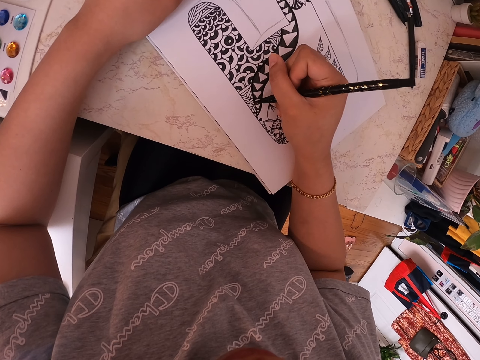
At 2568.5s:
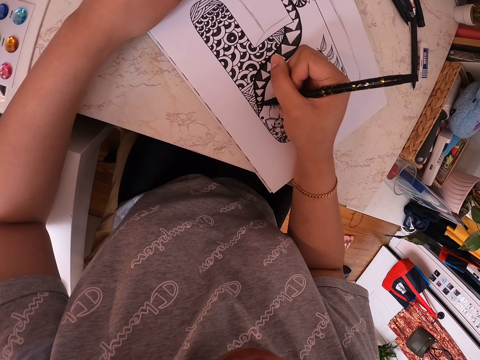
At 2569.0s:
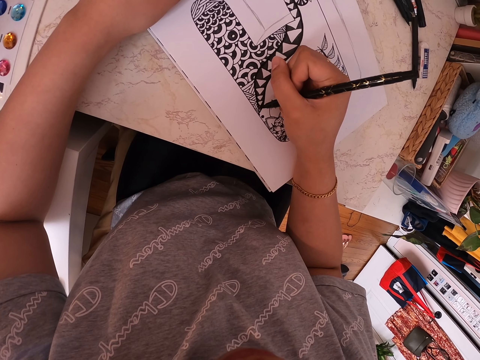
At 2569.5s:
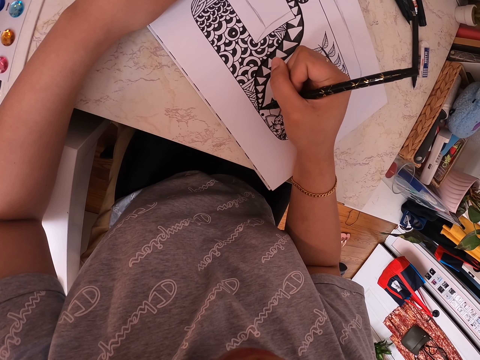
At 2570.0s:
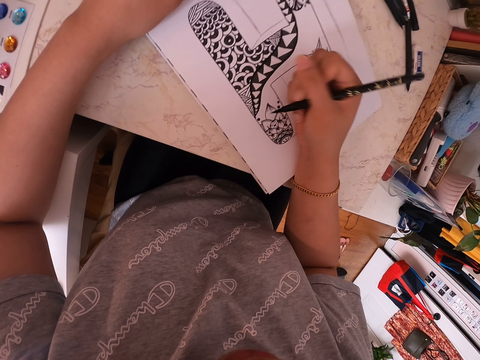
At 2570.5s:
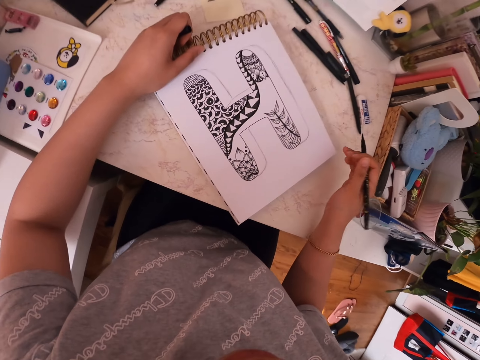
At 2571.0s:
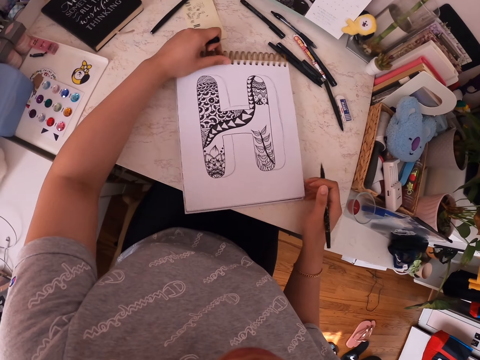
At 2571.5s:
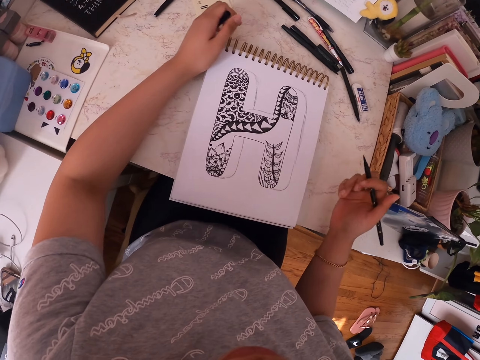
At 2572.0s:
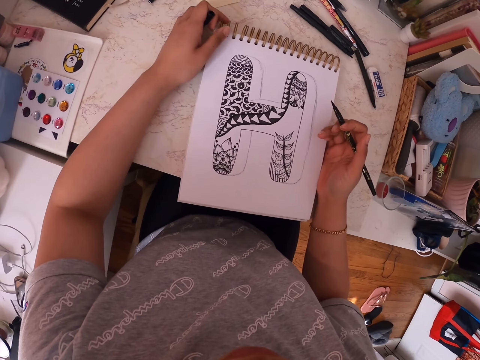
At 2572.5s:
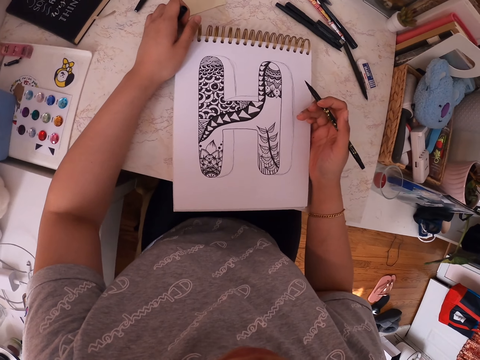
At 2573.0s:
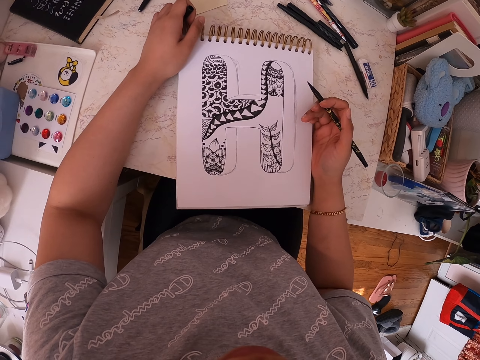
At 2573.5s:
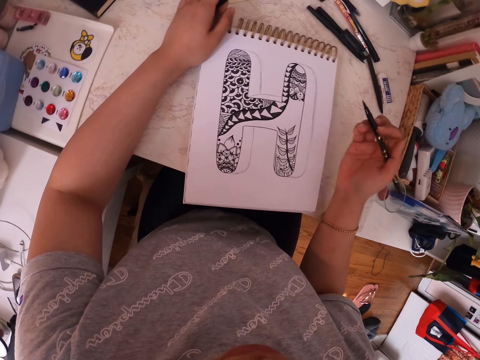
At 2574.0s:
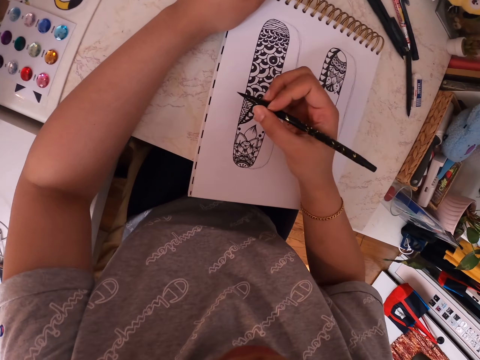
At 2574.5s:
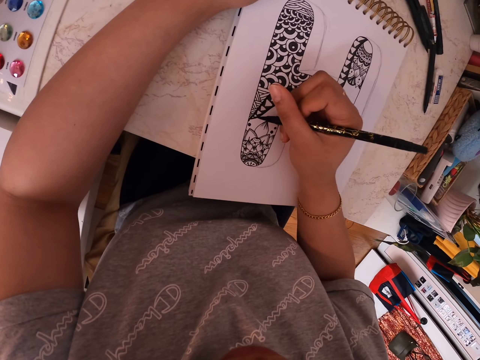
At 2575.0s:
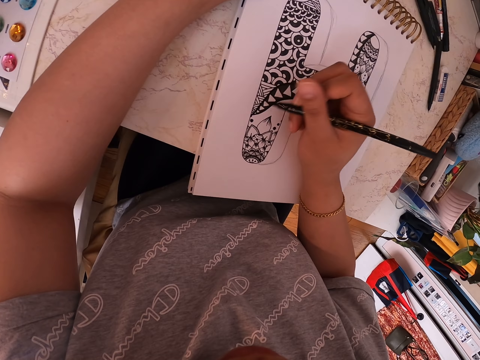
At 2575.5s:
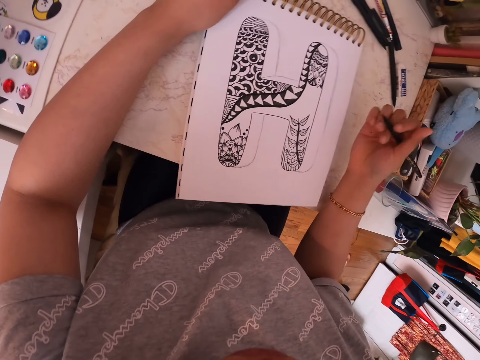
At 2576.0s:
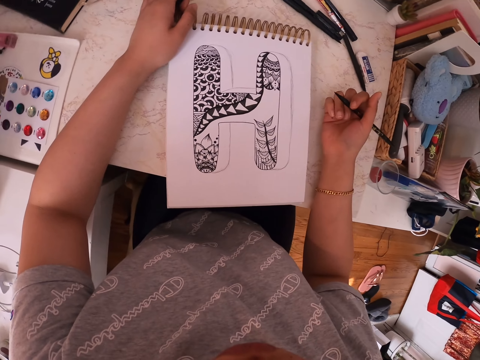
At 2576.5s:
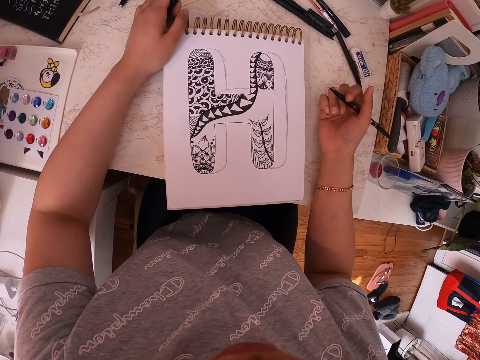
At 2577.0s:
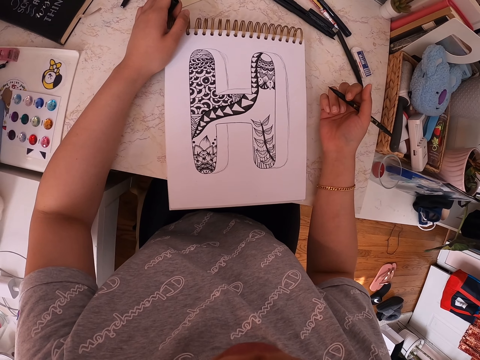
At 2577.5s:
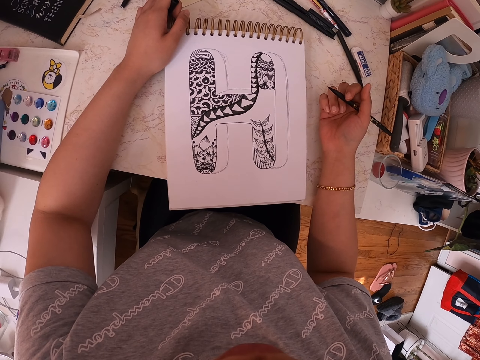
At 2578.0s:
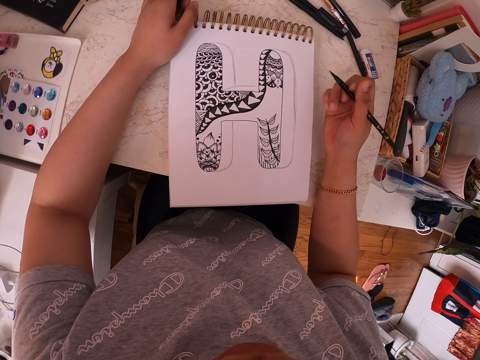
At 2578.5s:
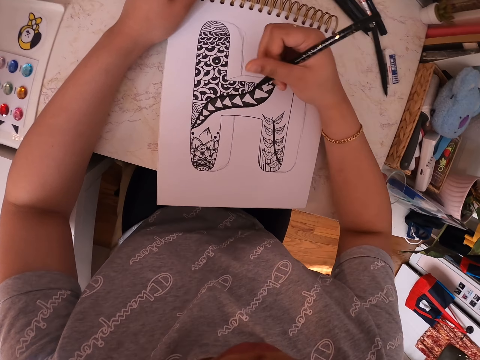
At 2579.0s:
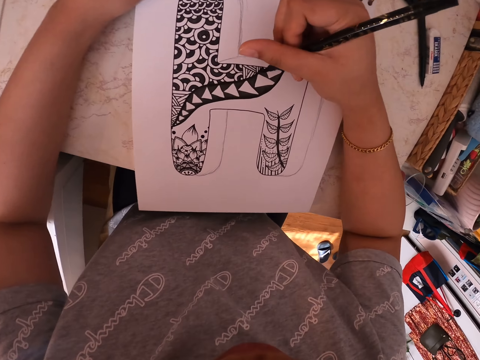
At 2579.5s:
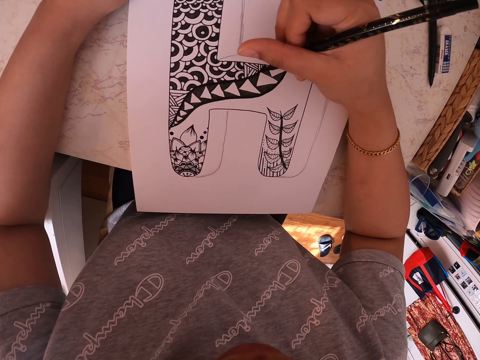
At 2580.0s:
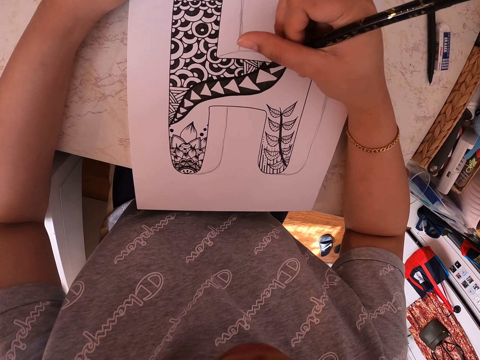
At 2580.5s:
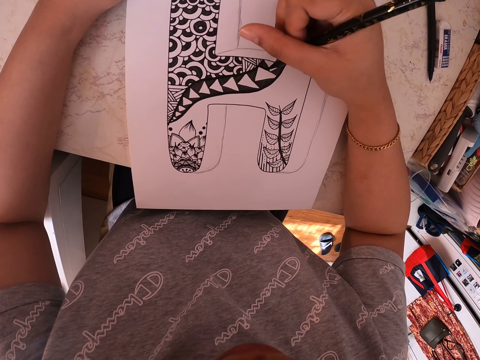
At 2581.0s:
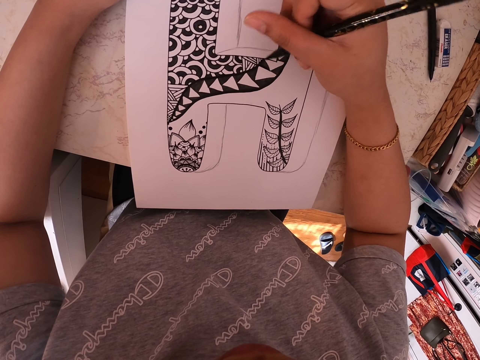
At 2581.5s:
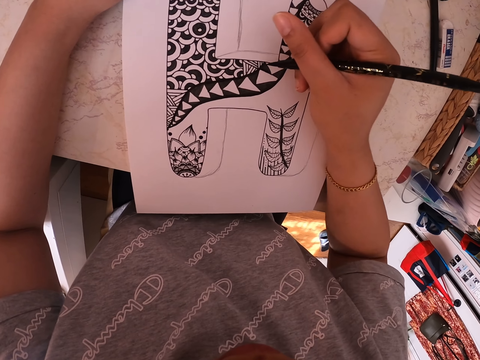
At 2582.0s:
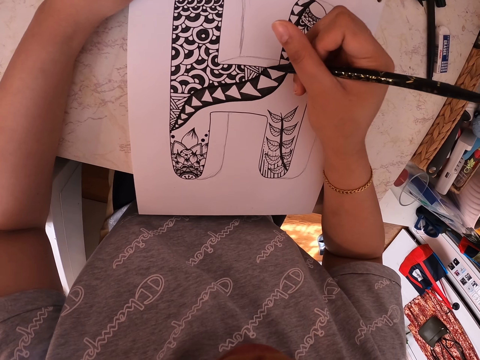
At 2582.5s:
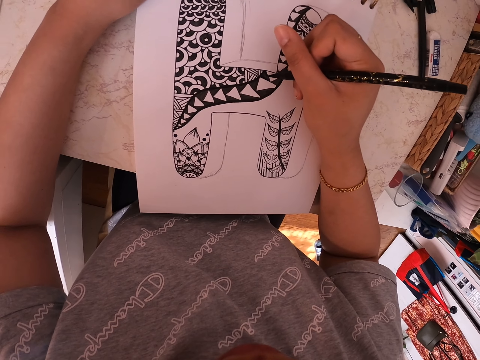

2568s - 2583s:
The camera wearer turns the drawing book. She stares at the drawing book. She draws on the drawing book using the marker pen. She stares at the drawing book. She rests her hand on the table. She draws on the drawing book using the marker pen.

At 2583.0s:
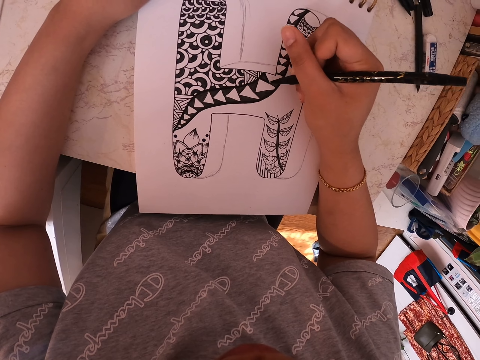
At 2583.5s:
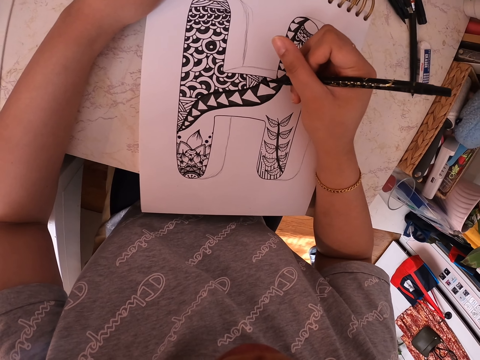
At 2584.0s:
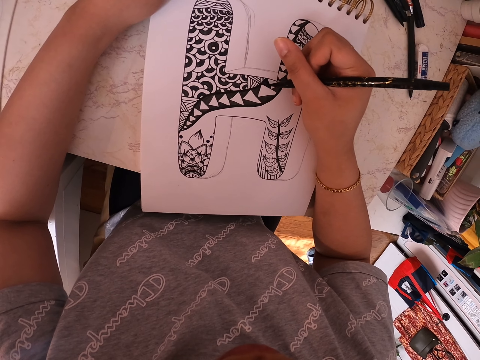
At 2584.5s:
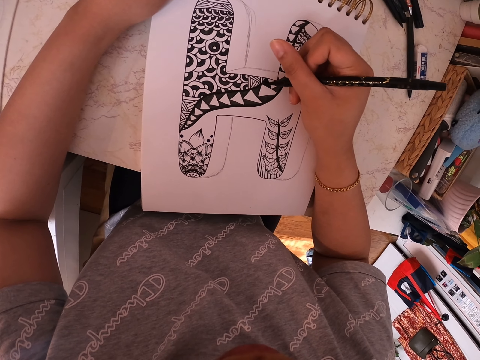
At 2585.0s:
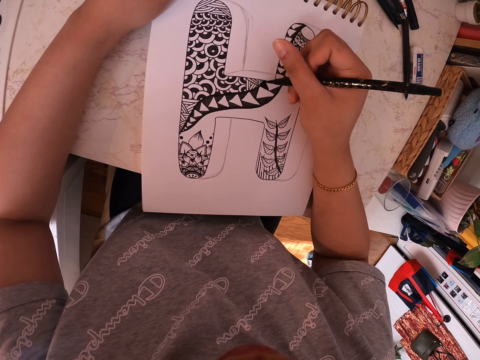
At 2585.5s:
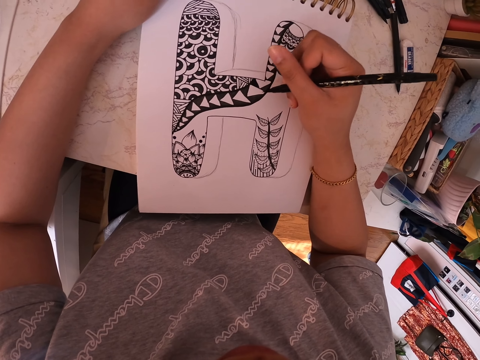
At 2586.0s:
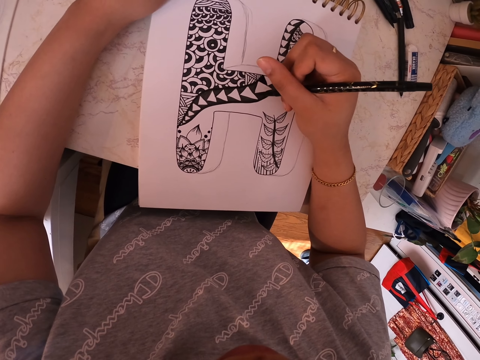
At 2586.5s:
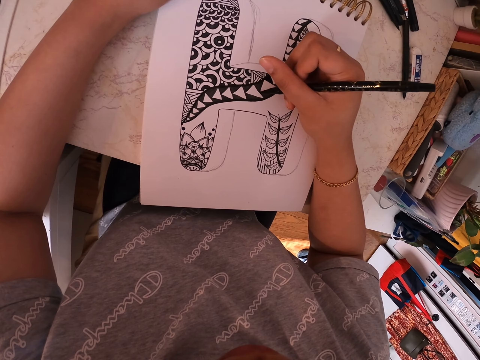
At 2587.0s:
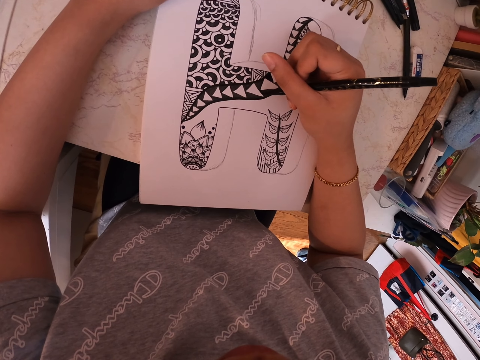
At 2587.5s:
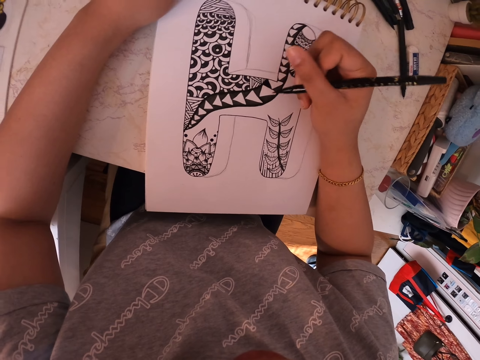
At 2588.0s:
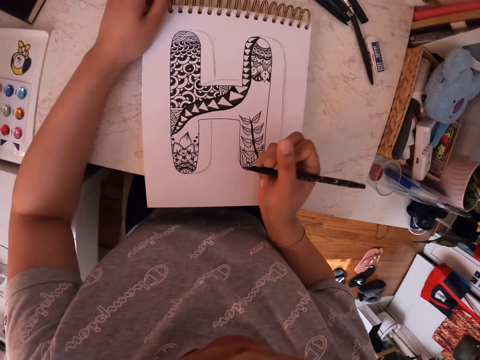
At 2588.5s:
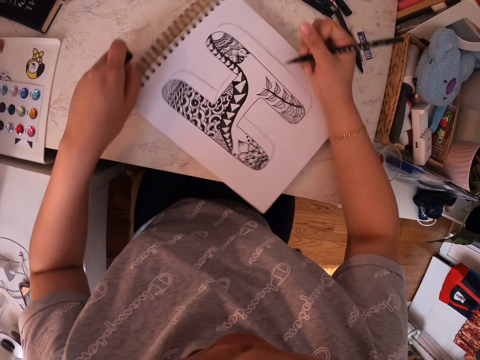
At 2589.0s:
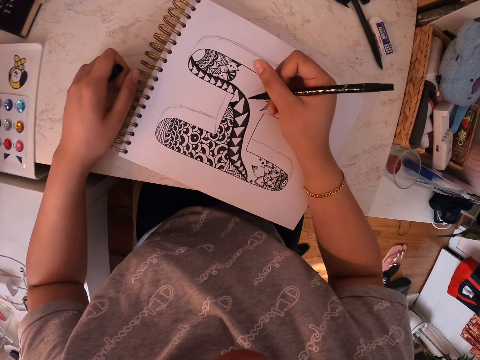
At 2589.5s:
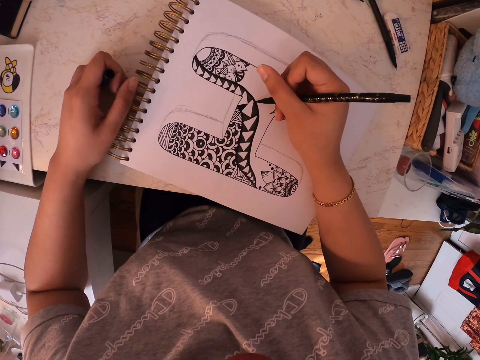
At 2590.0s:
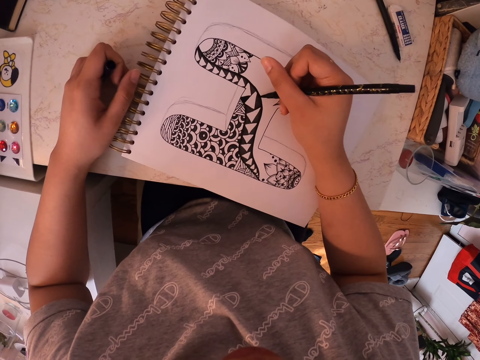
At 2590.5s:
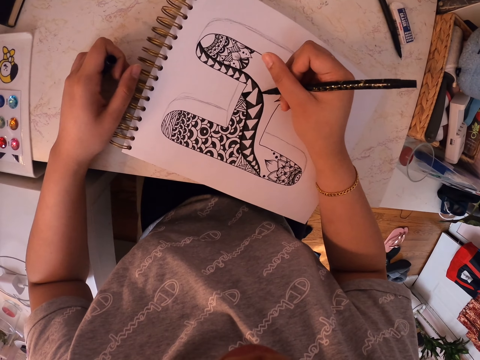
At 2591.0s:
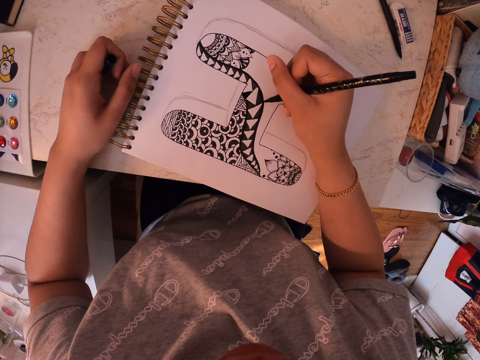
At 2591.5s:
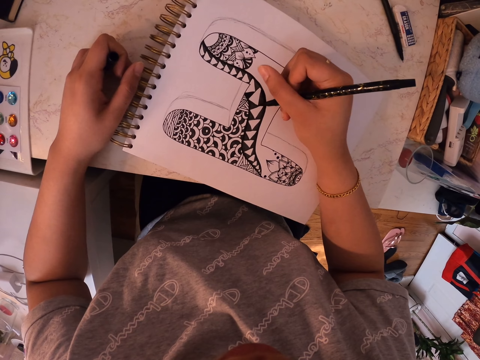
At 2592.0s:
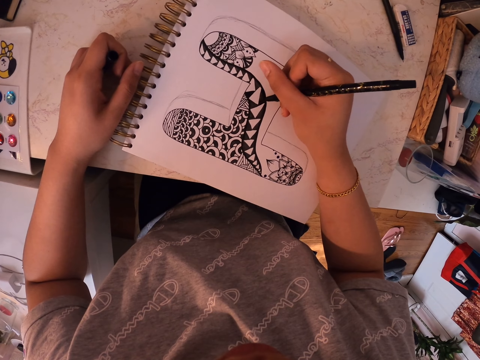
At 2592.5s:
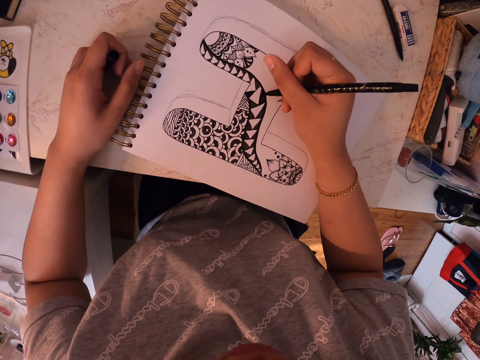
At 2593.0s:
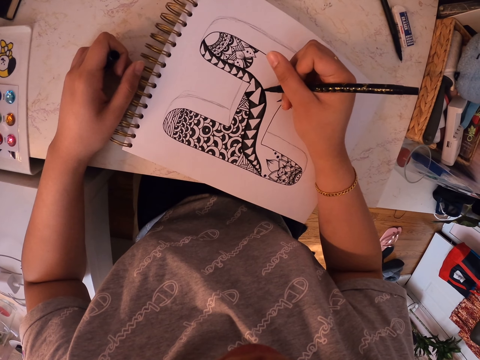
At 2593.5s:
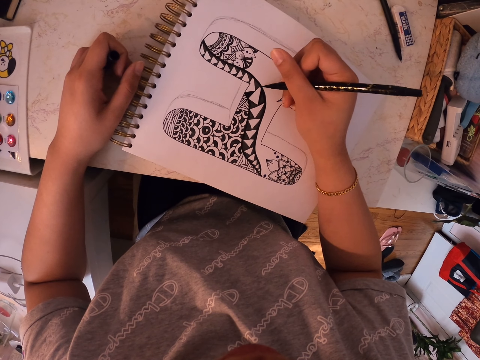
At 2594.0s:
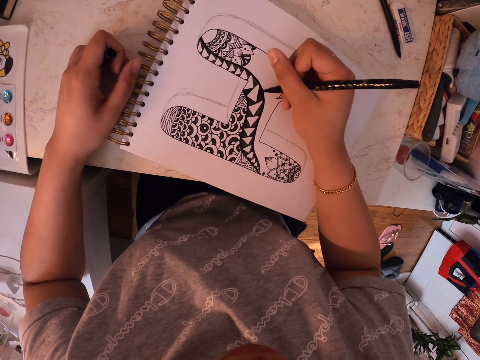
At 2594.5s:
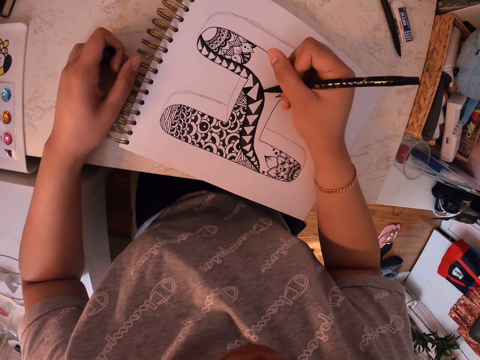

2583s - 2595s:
The camera wearer turns the drawing book. They draw on the drawing book using the marker pen.
